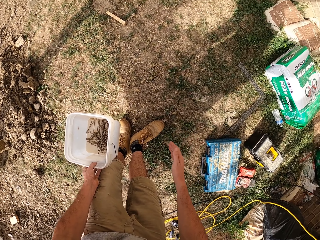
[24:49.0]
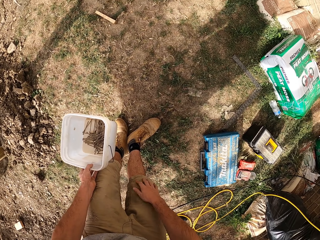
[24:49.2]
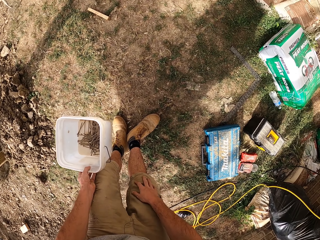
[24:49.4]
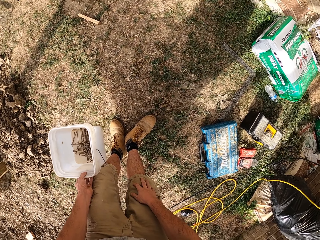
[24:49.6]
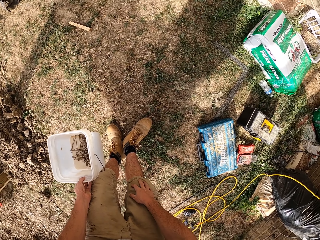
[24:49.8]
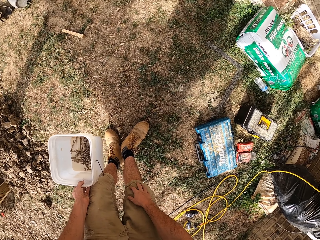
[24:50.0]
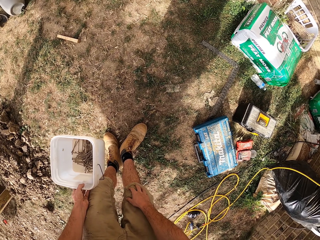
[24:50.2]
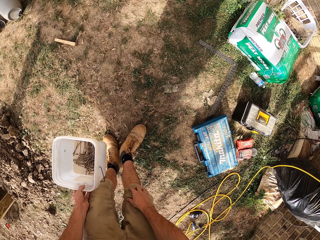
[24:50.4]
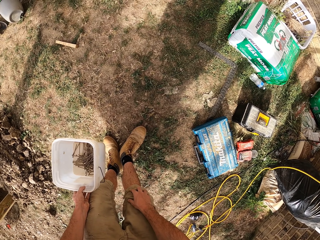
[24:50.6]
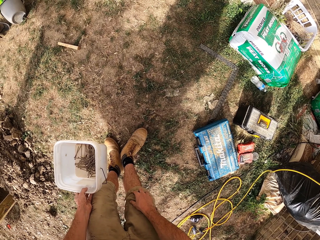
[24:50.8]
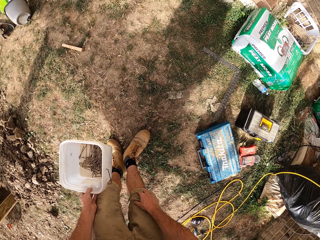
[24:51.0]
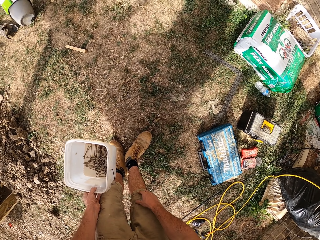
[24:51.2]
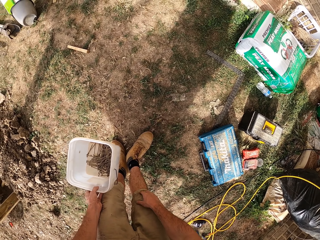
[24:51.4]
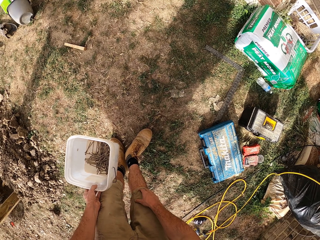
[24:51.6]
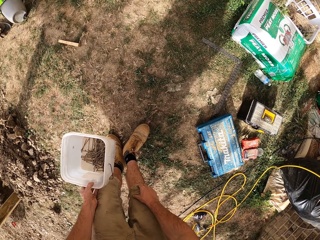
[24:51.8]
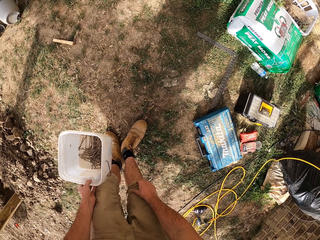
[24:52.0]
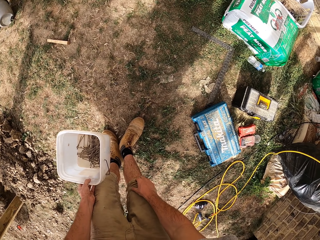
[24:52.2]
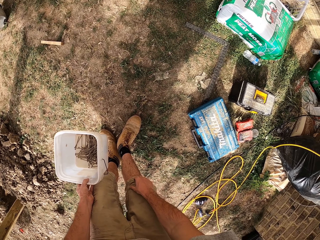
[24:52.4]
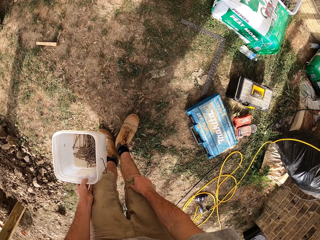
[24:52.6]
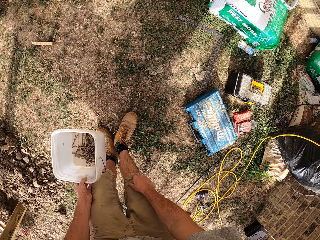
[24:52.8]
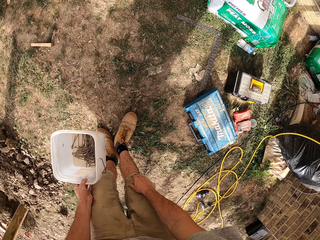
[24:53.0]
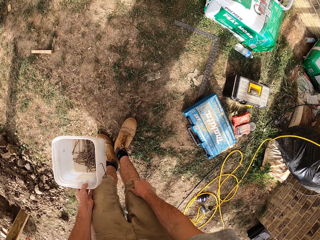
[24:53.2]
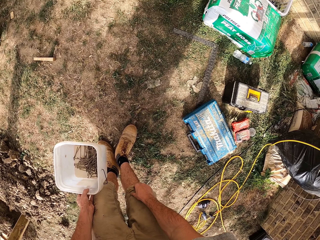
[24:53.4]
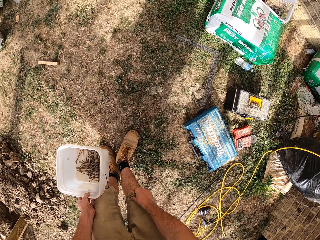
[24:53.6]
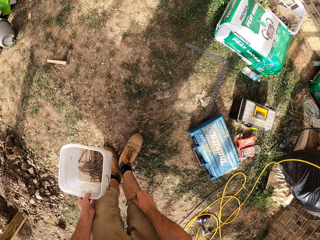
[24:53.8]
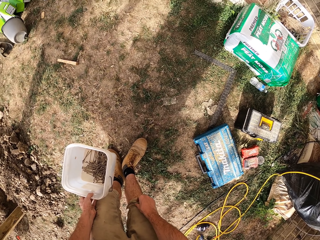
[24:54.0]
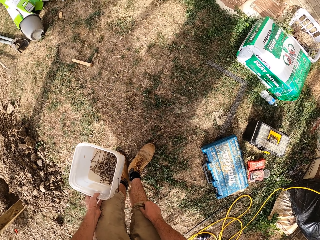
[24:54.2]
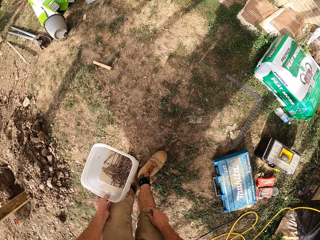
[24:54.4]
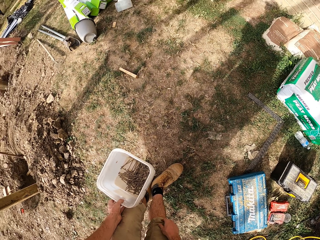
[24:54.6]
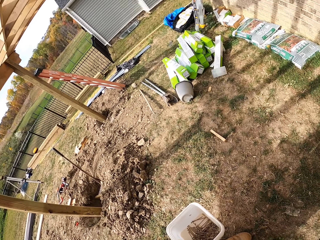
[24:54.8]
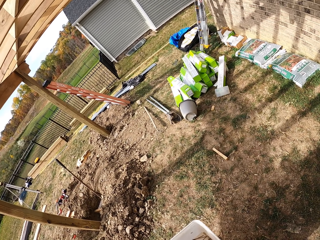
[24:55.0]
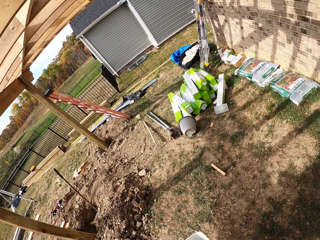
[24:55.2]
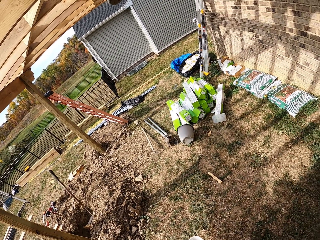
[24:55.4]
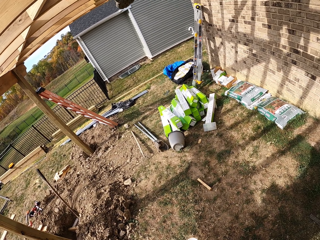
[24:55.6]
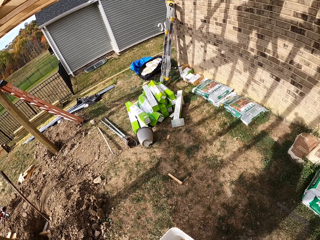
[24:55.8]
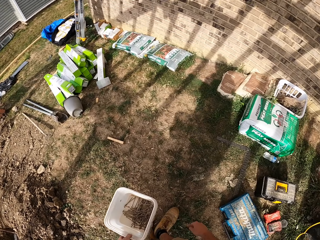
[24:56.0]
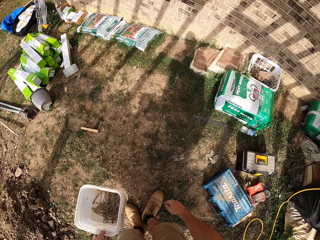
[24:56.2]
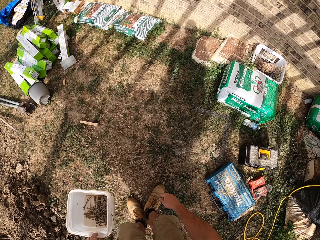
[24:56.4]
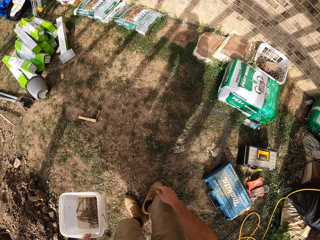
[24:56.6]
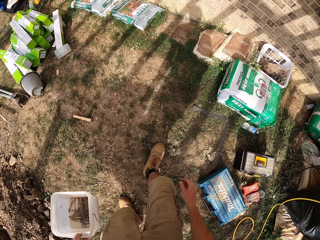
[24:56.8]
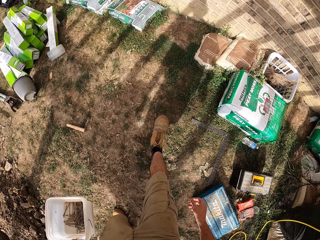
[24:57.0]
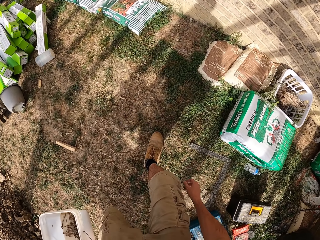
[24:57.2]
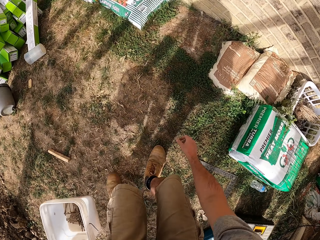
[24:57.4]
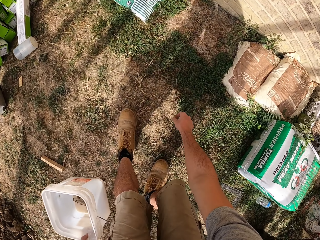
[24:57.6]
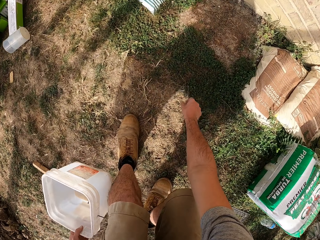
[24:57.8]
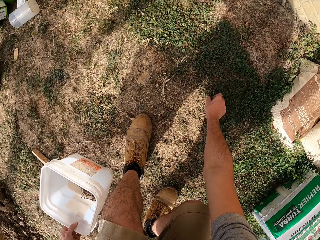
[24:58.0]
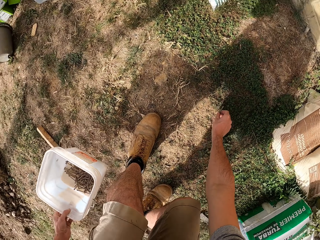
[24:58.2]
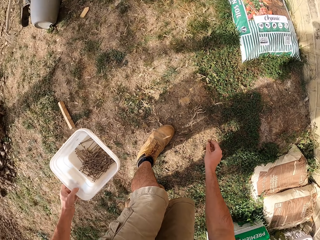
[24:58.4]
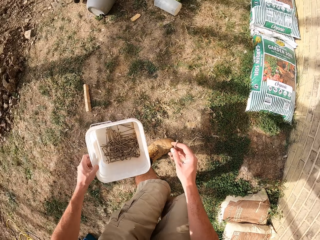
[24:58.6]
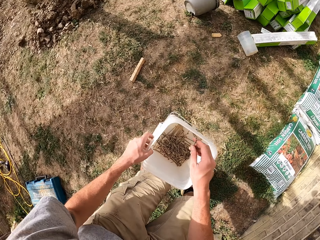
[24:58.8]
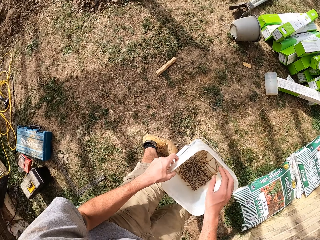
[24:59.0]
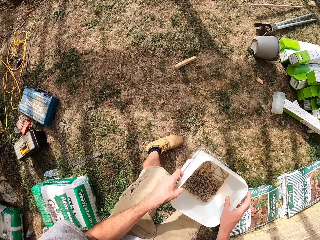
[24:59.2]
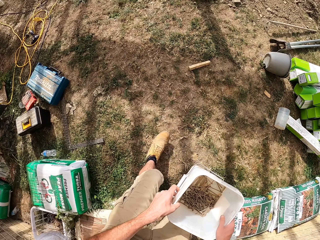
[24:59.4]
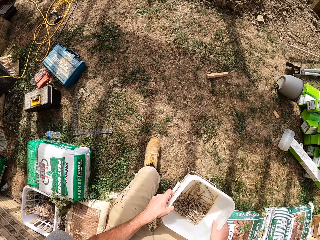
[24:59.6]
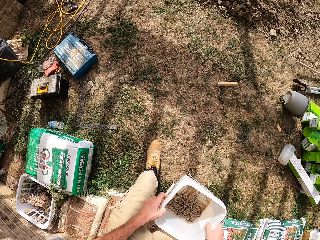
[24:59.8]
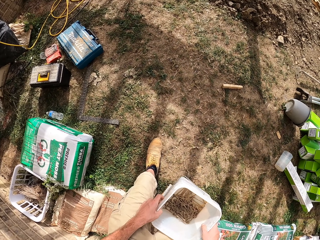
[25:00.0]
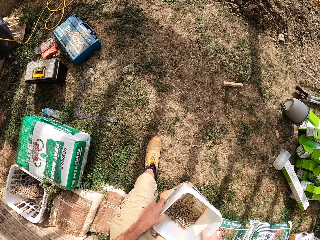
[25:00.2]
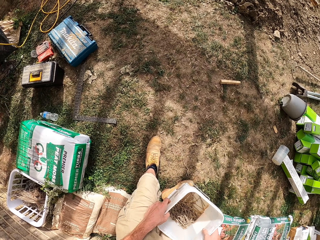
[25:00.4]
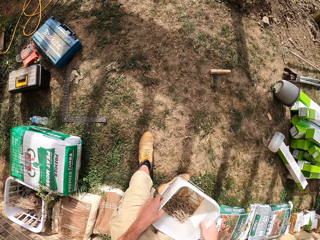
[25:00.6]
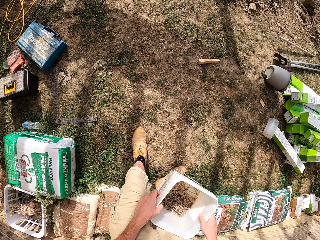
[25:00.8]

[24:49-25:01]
The camera wearer touches the knee. They look around. They pick a nail from the ground and drop the nail in the bucket.

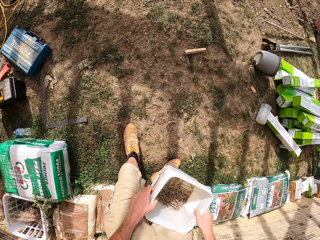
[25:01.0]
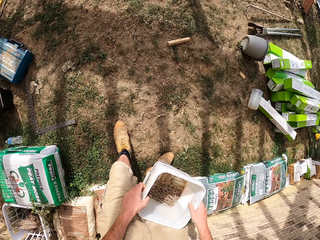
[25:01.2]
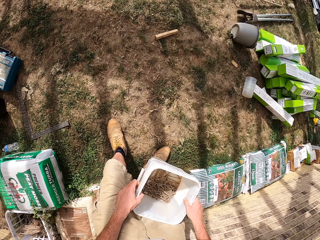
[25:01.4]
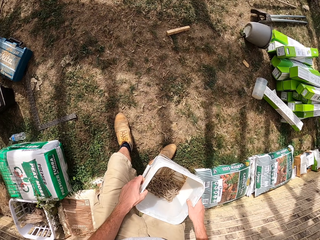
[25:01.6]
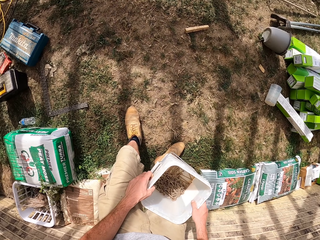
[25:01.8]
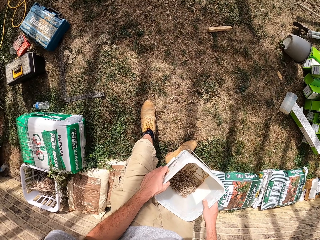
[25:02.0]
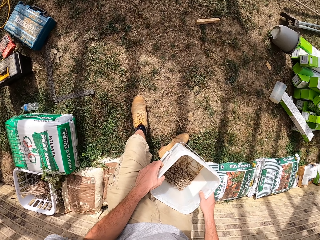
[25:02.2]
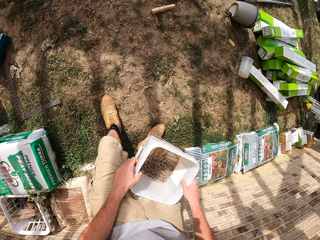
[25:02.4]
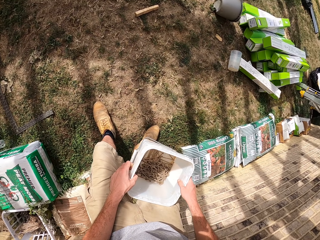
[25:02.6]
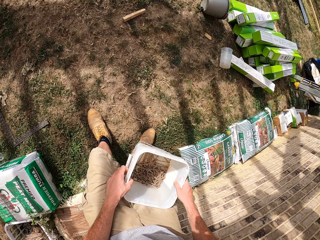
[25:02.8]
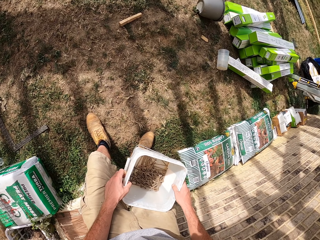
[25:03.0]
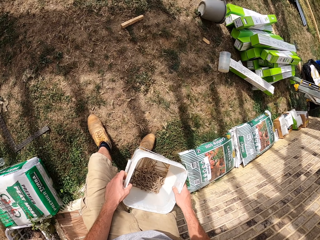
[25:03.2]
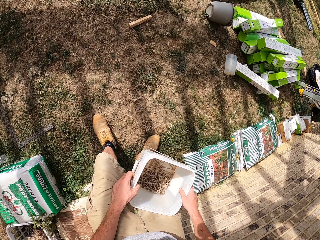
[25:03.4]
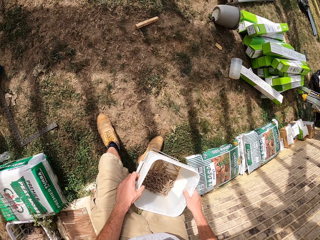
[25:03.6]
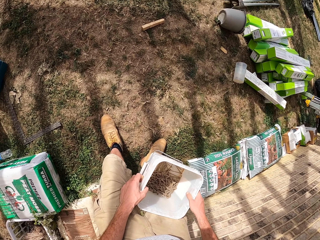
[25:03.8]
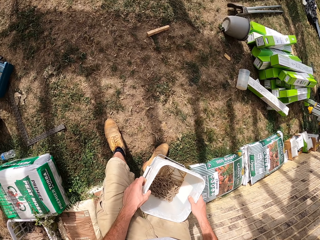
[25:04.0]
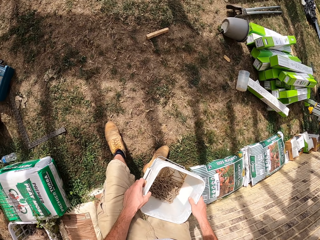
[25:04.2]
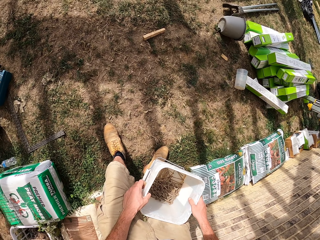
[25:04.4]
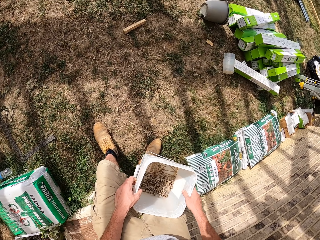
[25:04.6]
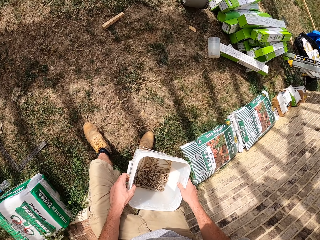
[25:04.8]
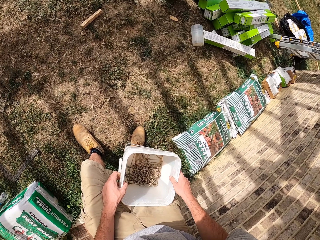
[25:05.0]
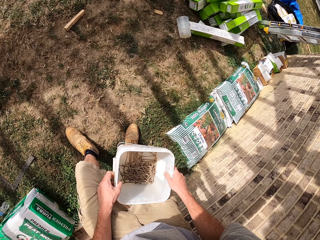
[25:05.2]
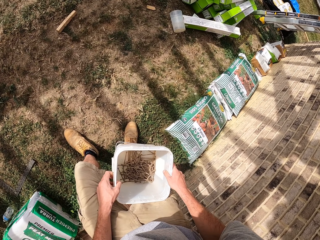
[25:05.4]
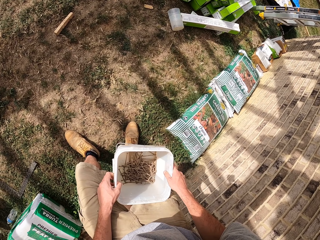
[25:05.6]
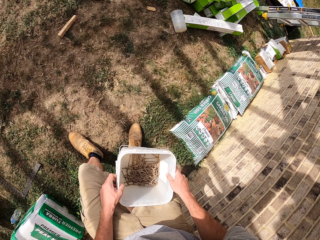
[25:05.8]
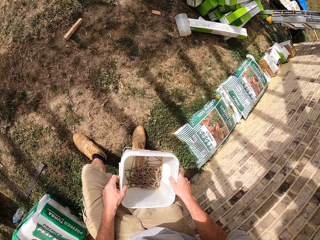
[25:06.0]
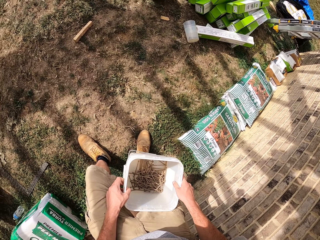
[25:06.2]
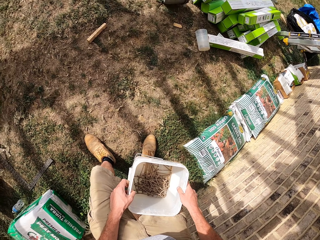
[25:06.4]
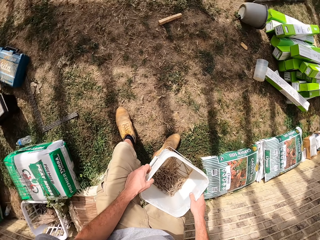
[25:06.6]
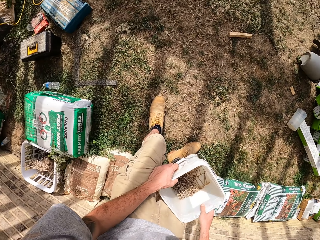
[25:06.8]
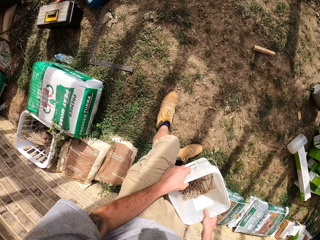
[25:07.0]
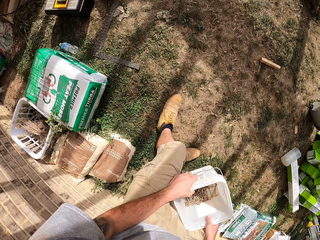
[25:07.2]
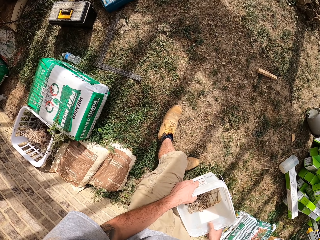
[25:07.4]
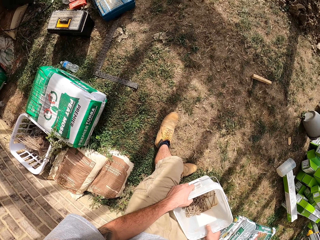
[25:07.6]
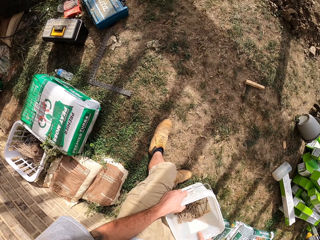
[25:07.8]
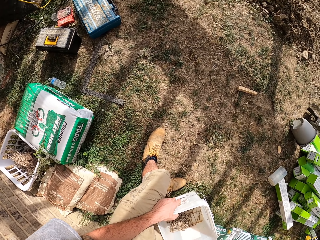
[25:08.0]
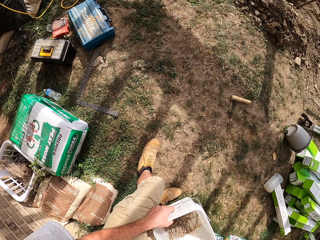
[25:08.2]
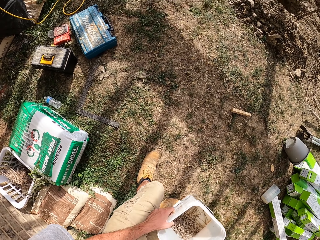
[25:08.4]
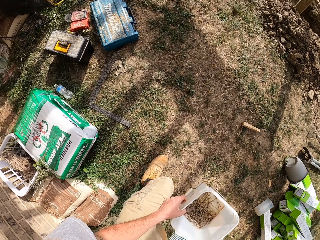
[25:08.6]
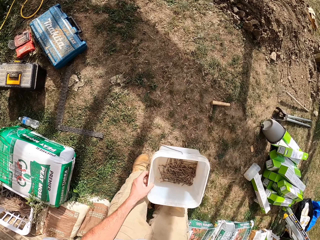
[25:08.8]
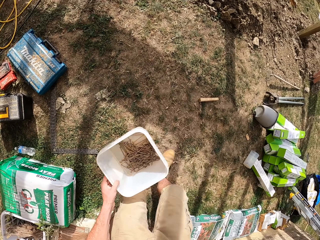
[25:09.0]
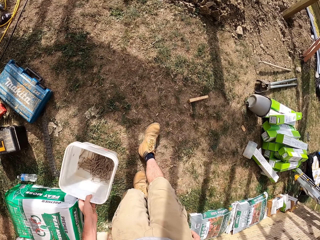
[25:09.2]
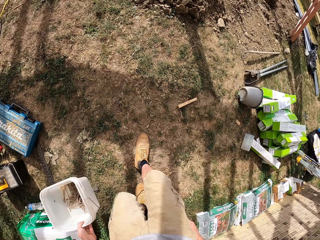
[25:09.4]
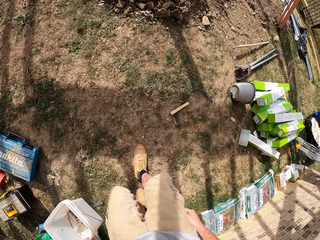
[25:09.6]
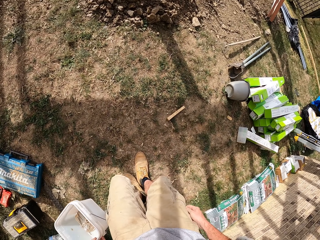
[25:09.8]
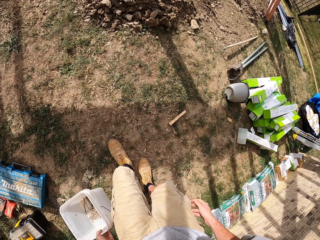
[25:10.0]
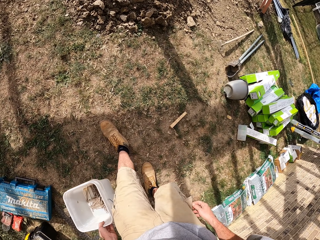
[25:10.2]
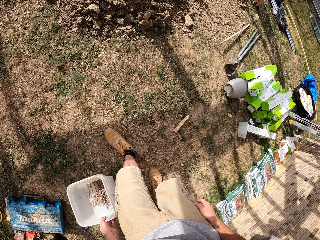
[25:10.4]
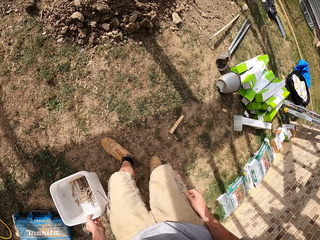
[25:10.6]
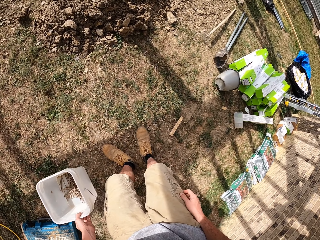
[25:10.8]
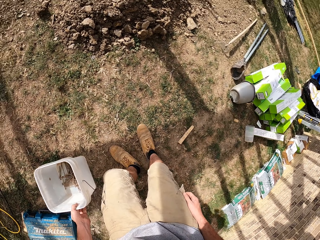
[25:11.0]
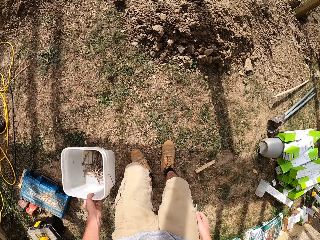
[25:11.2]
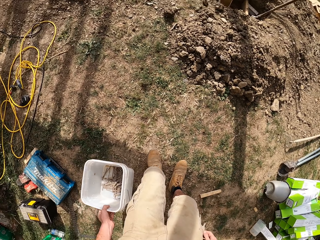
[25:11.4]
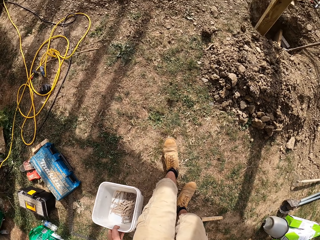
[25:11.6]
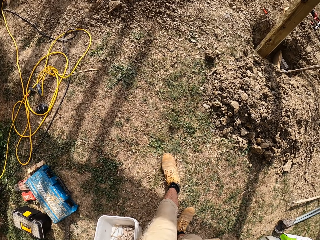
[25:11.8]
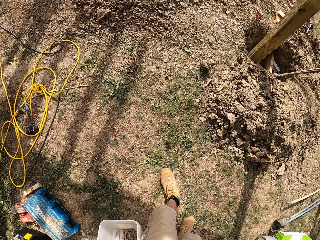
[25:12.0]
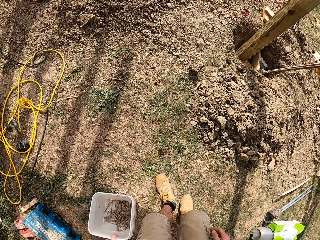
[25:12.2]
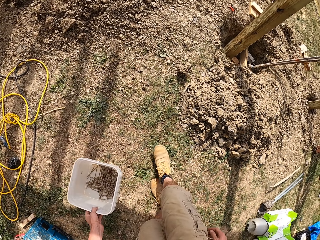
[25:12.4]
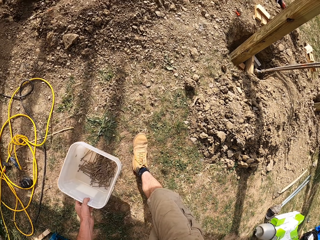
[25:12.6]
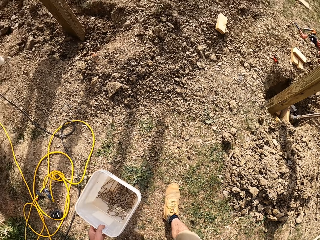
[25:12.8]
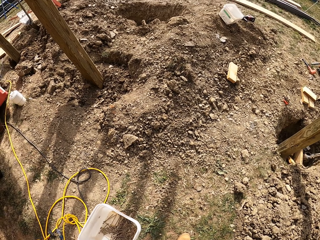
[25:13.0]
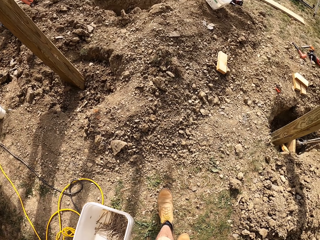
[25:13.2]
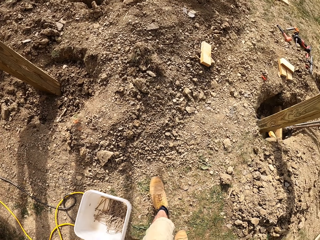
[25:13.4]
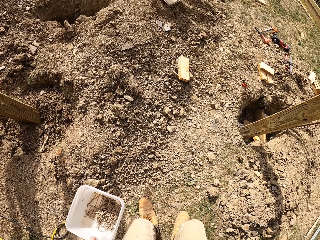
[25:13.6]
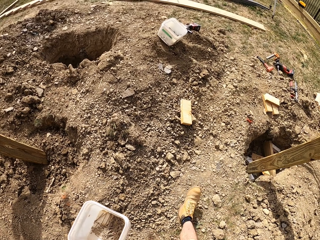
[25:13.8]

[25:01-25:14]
The camera wearer holds the nail bucket. They walk around.
